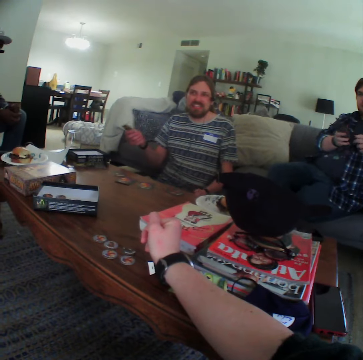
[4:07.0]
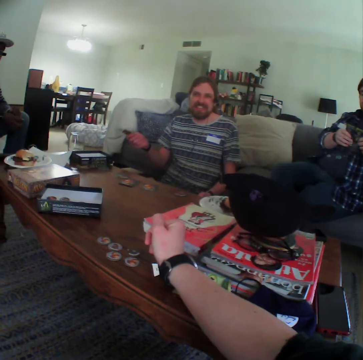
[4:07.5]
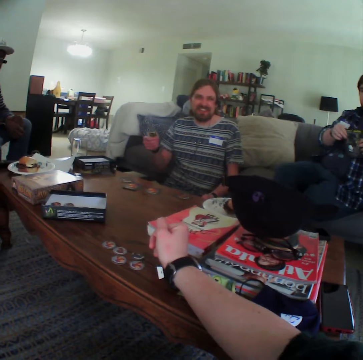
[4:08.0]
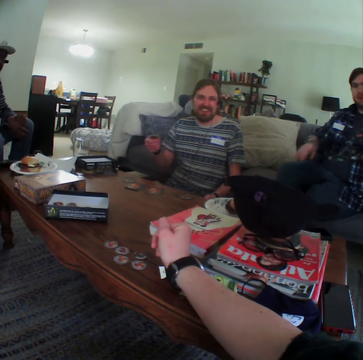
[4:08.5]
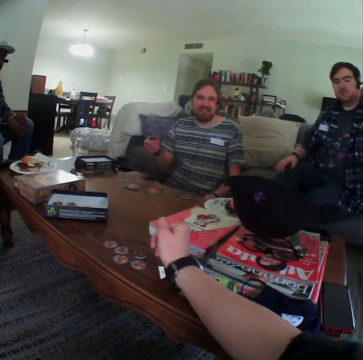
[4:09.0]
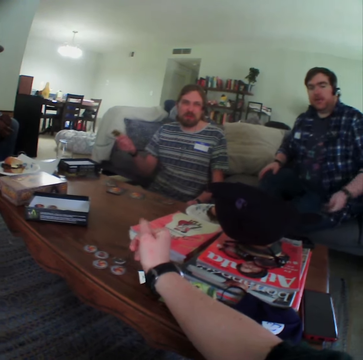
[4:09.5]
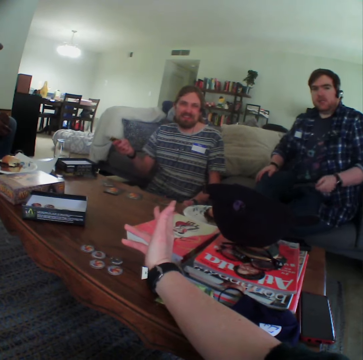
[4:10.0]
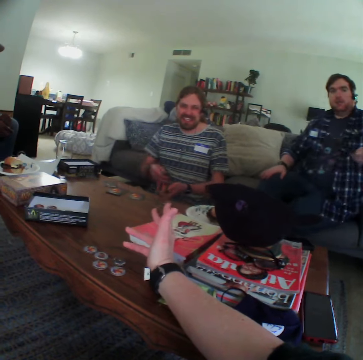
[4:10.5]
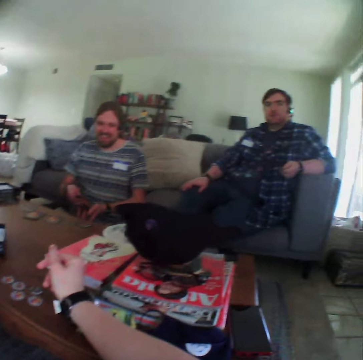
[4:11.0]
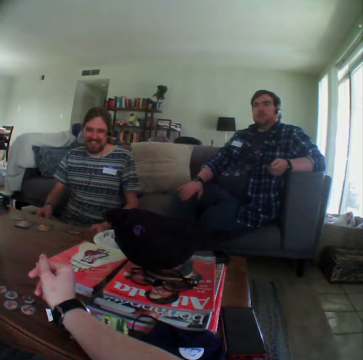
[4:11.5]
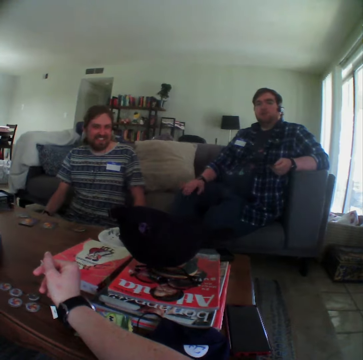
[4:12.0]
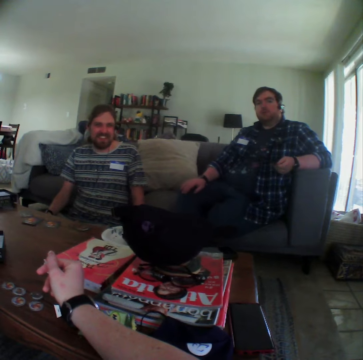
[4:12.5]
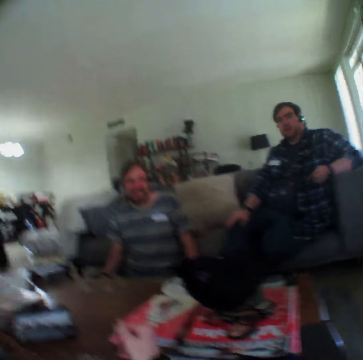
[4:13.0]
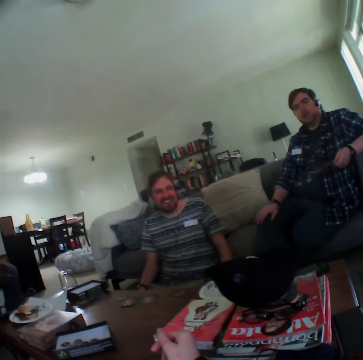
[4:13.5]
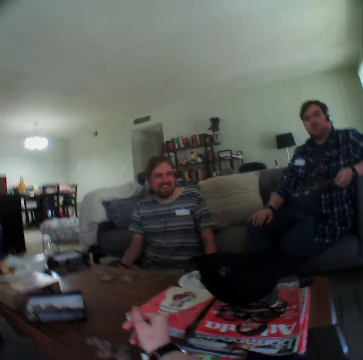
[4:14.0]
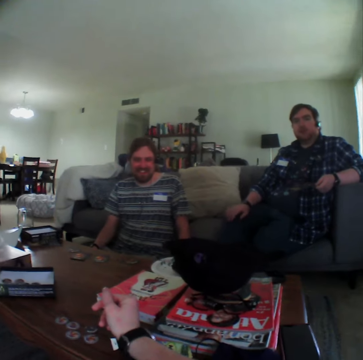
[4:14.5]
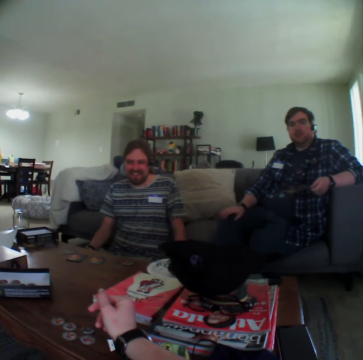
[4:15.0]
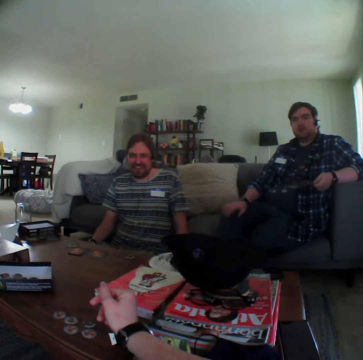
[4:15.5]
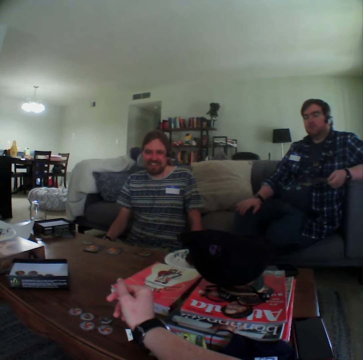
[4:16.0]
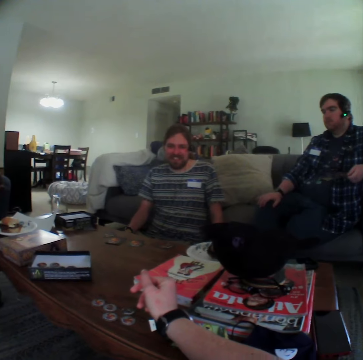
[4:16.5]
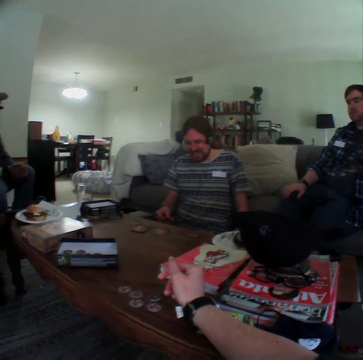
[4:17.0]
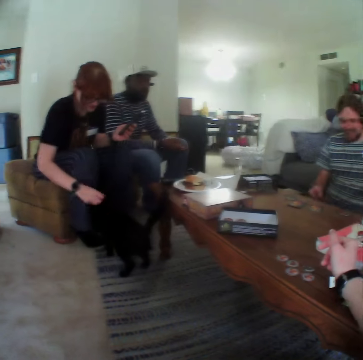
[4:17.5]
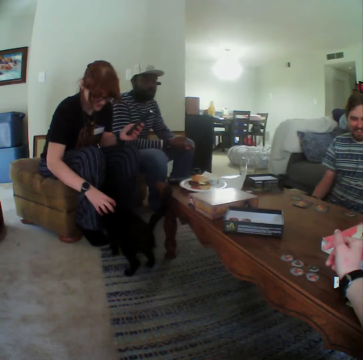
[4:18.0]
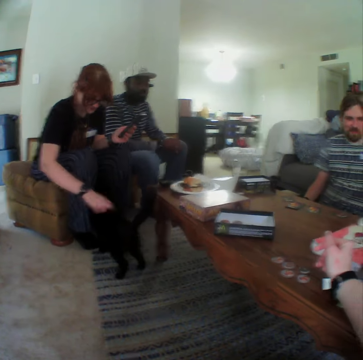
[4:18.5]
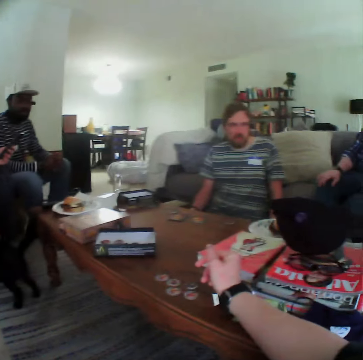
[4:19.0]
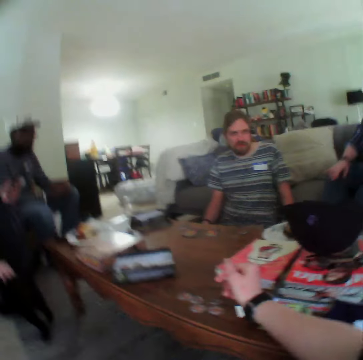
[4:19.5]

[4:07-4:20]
A man gestures with his hand. Another man closes the card, talks and leans back. A lady plays with the cat.

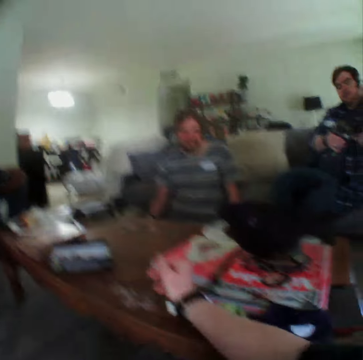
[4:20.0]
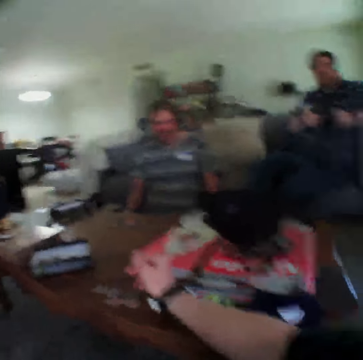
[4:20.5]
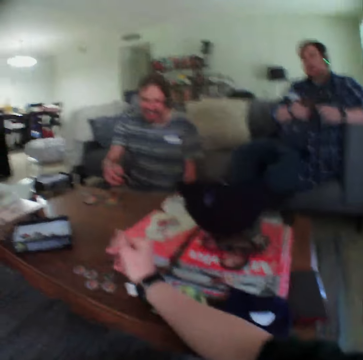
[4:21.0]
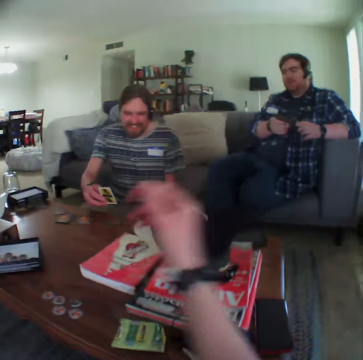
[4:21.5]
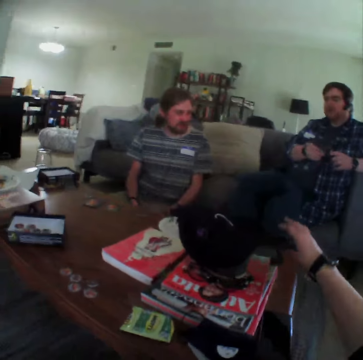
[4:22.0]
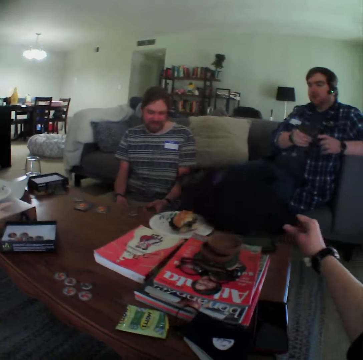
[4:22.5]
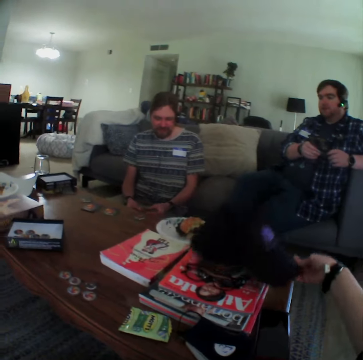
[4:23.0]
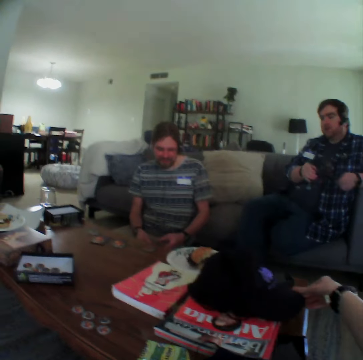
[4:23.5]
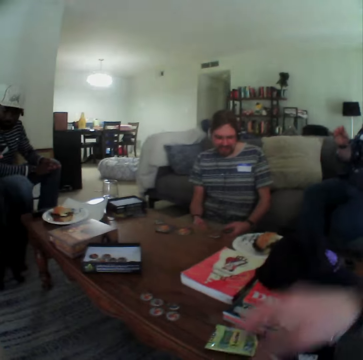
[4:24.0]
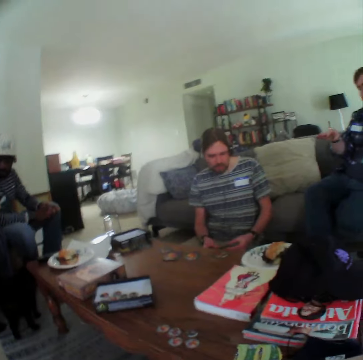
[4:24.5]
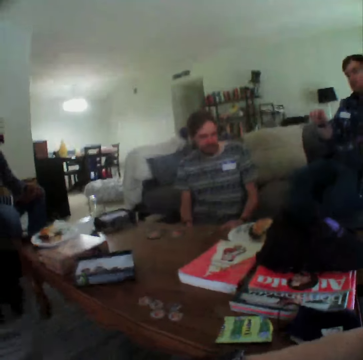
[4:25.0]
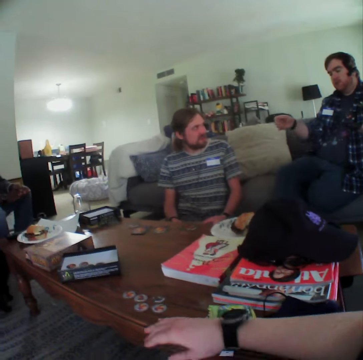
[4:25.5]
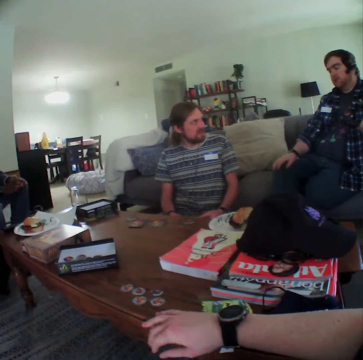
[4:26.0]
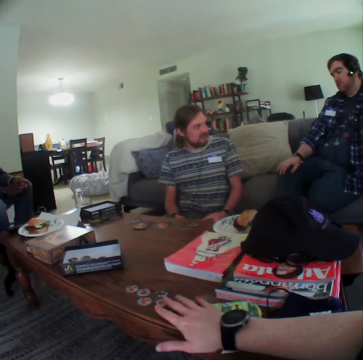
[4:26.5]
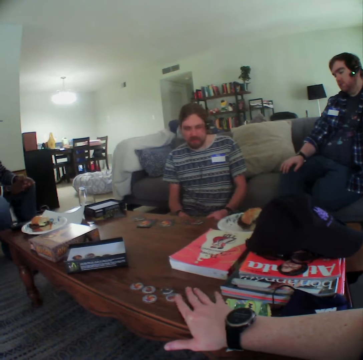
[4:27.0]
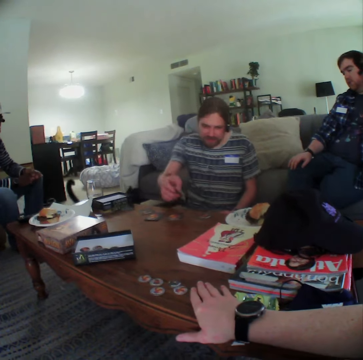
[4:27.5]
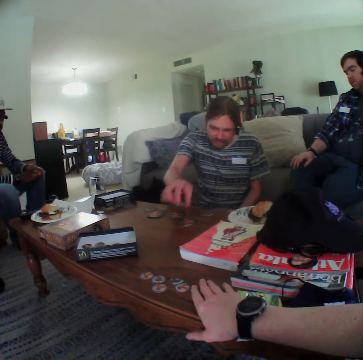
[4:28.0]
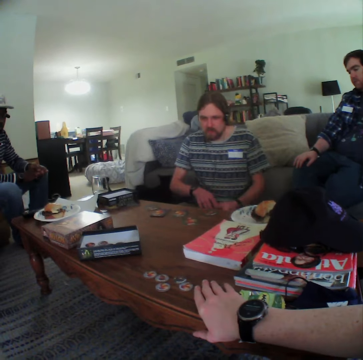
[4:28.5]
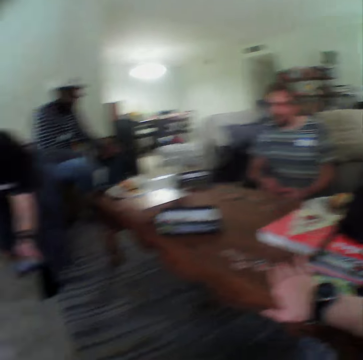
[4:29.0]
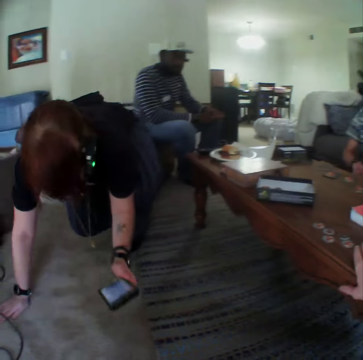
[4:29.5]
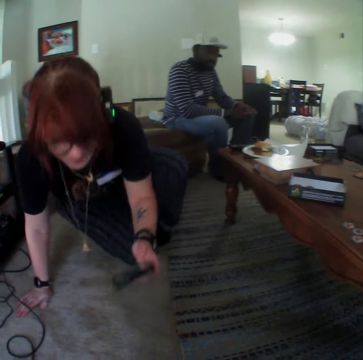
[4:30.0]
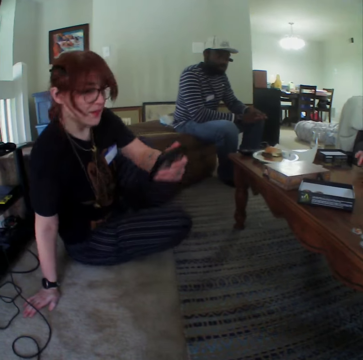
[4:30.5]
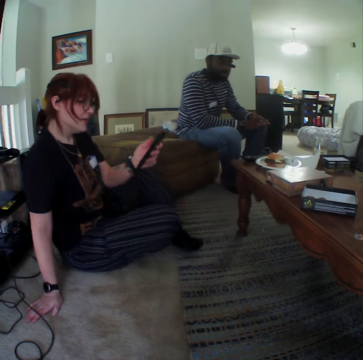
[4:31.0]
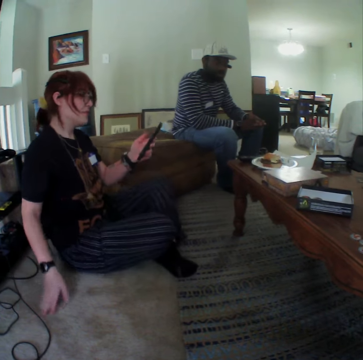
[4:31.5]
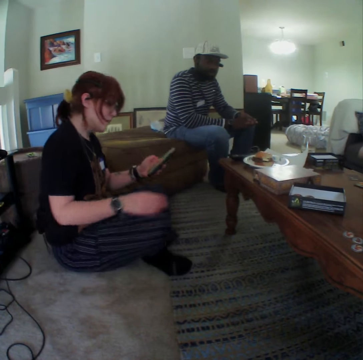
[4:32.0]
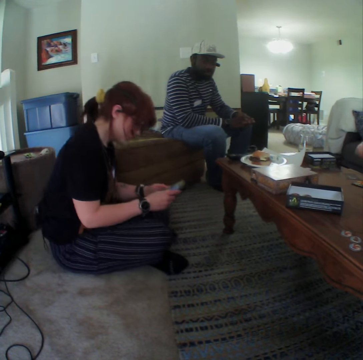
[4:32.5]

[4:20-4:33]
A man moves his hand. The camera wearer moves his hand. He turns the cap, holds the cap and moves his hand. The man moves his hand and talks. Another man puts a card on the table. A lady sits on the floor.

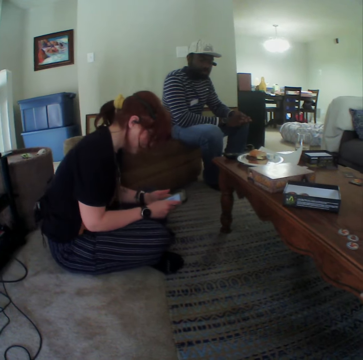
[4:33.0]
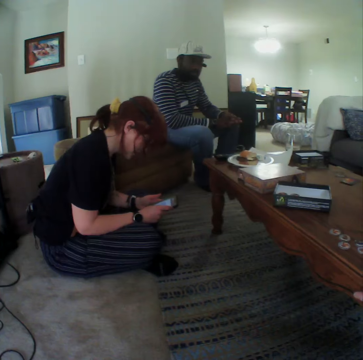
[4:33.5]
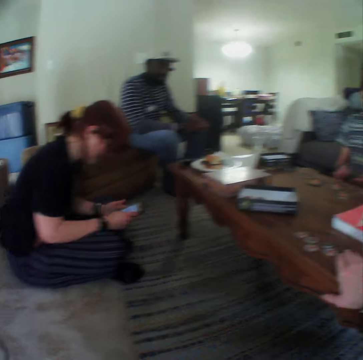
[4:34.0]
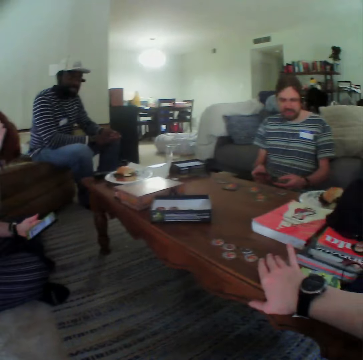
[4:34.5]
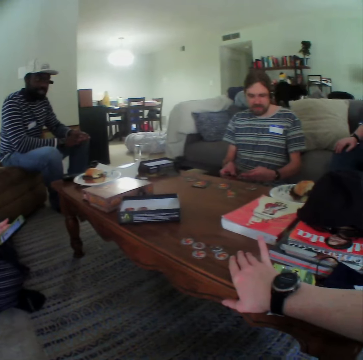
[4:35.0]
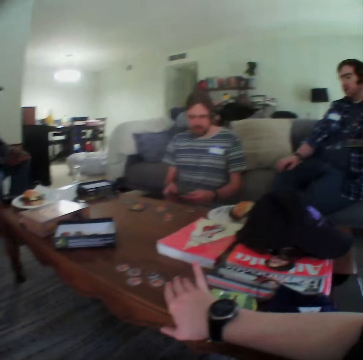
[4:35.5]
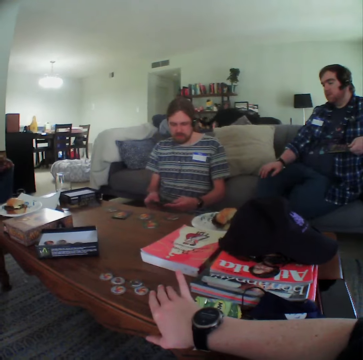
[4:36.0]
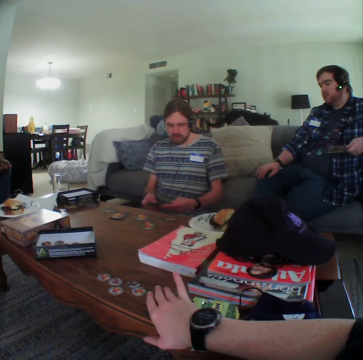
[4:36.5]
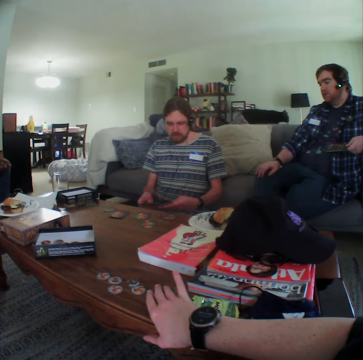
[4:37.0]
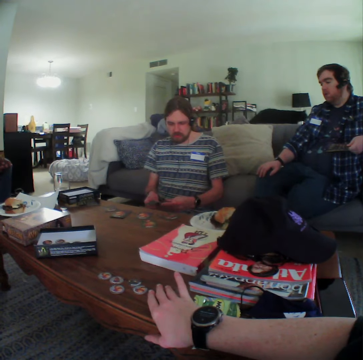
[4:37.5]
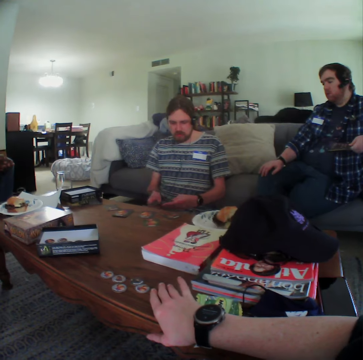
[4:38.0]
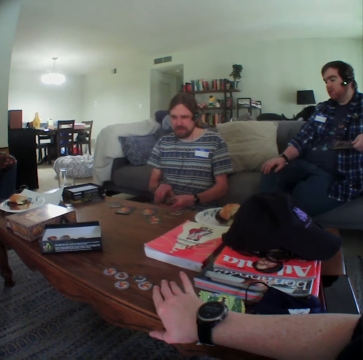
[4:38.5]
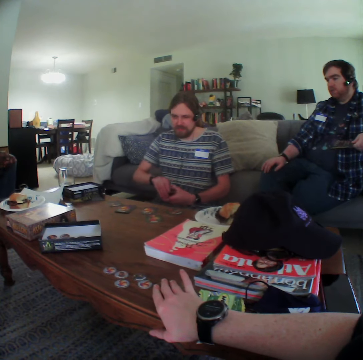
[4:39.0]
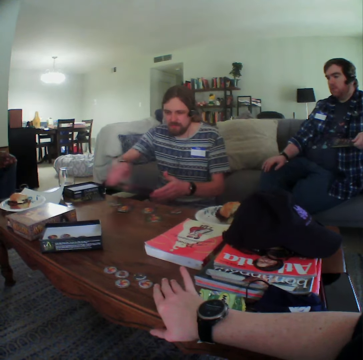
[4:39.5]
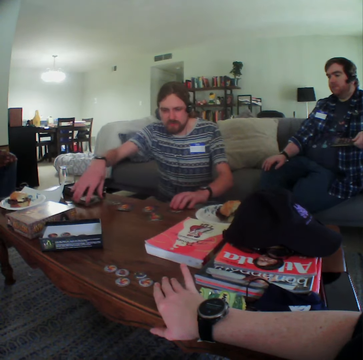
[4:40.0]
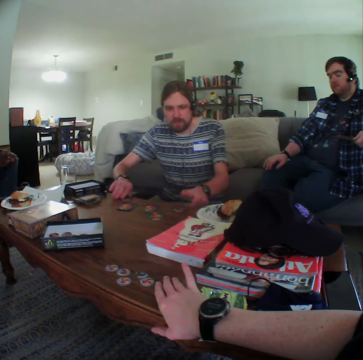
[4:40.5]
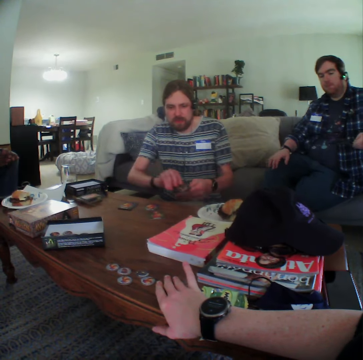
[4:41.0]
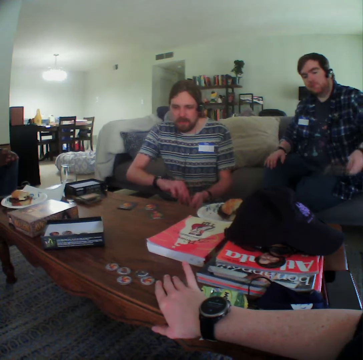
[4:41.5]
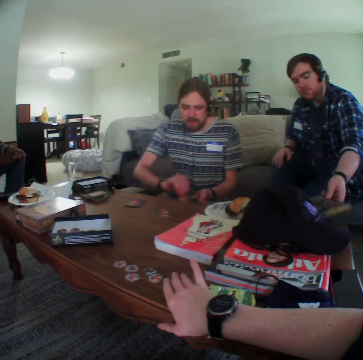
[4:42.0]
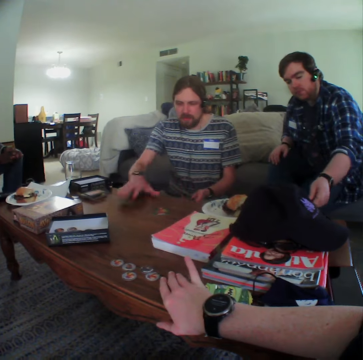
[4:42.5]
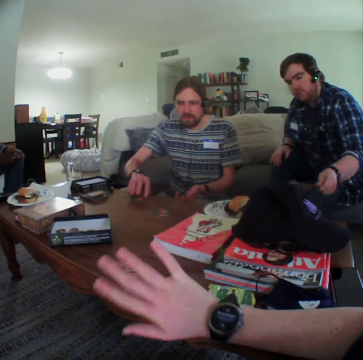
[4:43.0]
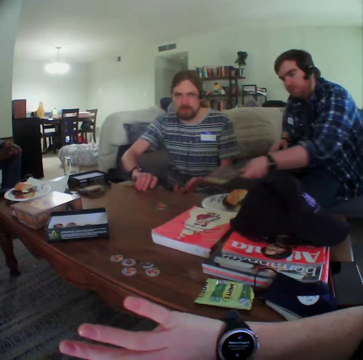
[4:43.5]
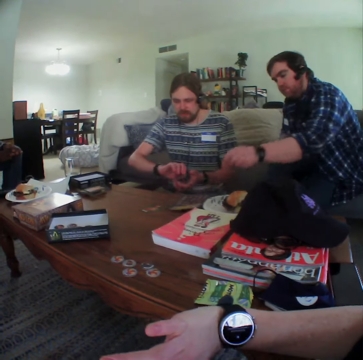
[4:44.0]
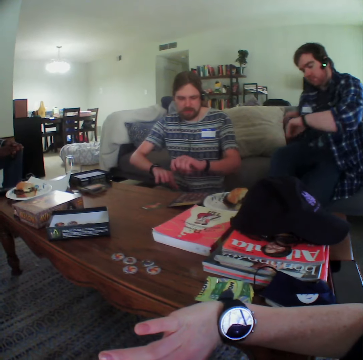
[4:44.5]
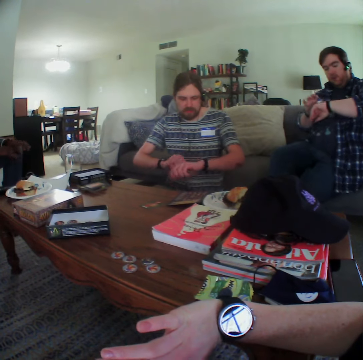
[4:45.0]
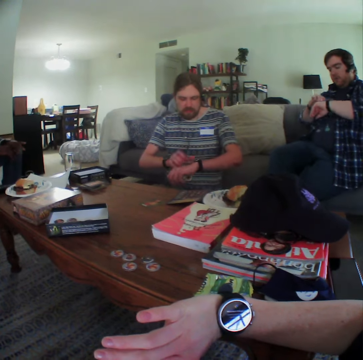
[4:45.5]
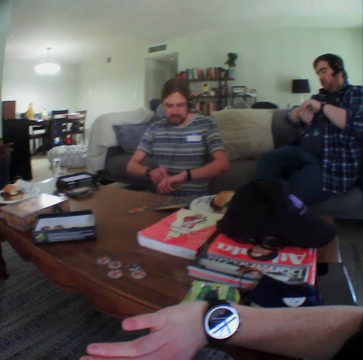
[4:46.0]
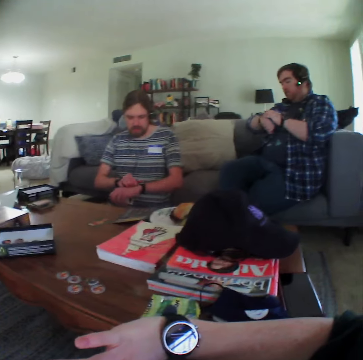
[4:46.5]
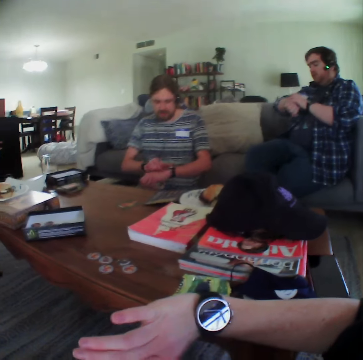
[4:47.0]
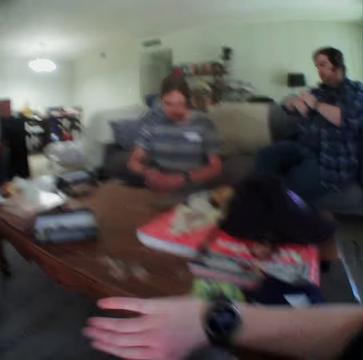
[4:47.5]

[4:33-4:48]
The lady browses on a phone, dials the phone, moves her hand and scratches her head. A man shuffles the cards, counts the cards, puts the cards on the table, picks a card from the table and collects the cards. Another man puts the card or book on the table. The first man picks a card from the table. The other man drops the card on the table. The first man looks at the watch. A person looks at the watch.
